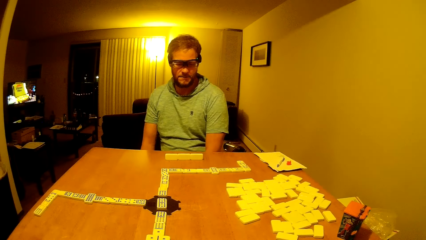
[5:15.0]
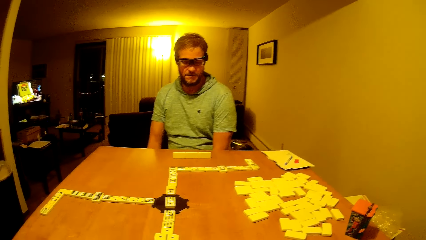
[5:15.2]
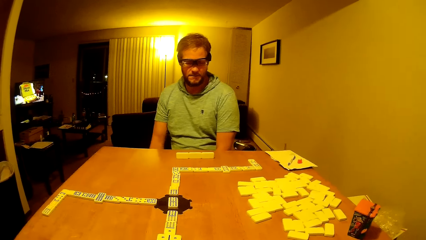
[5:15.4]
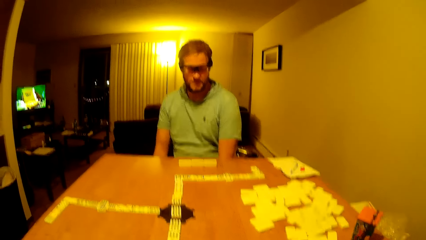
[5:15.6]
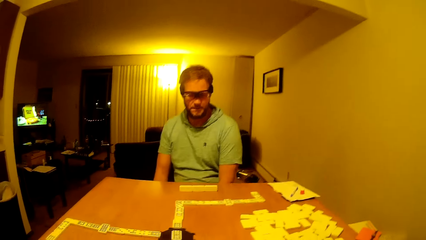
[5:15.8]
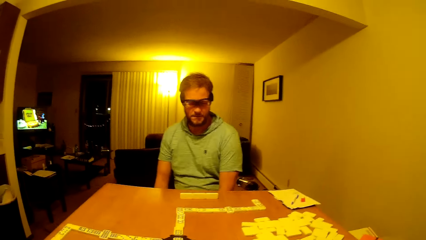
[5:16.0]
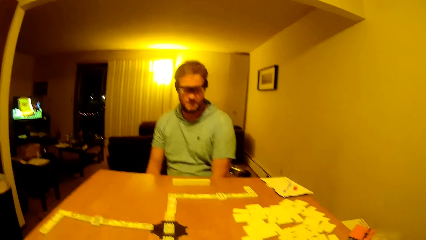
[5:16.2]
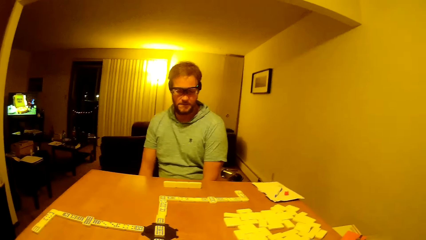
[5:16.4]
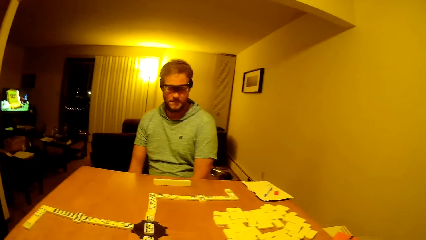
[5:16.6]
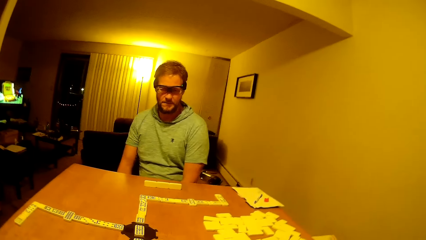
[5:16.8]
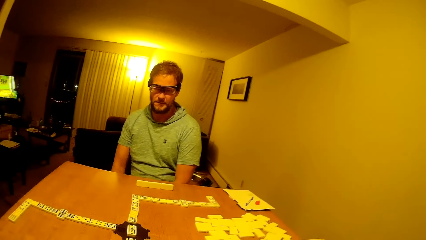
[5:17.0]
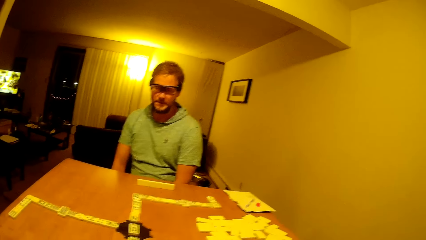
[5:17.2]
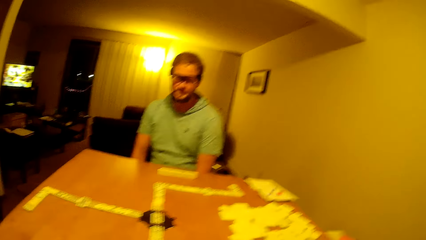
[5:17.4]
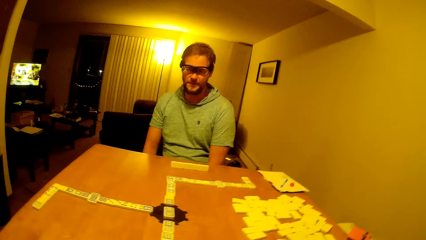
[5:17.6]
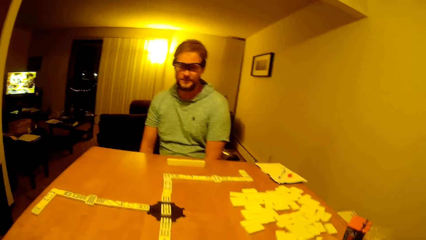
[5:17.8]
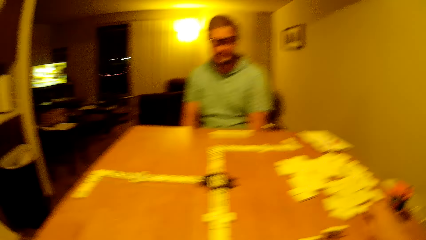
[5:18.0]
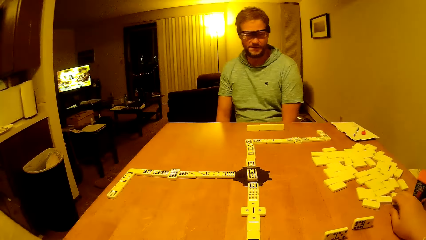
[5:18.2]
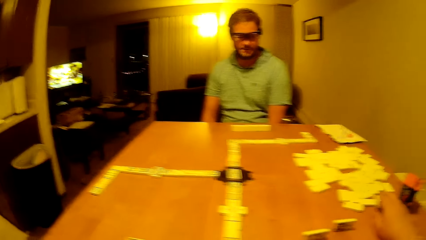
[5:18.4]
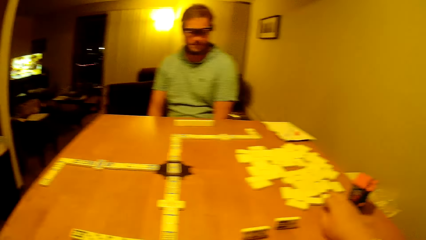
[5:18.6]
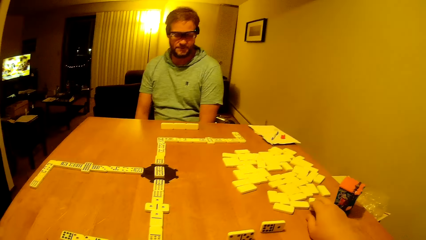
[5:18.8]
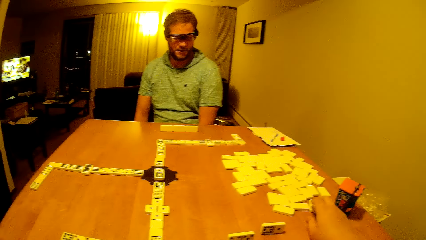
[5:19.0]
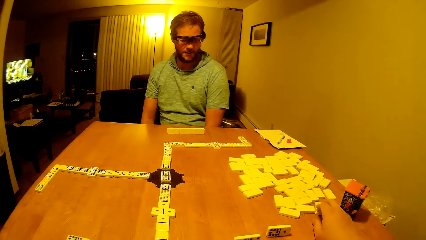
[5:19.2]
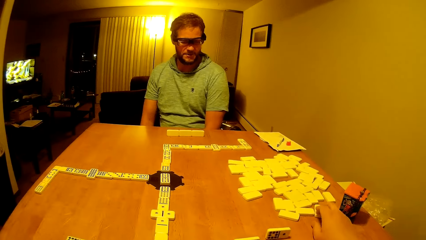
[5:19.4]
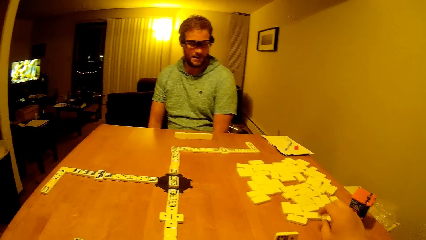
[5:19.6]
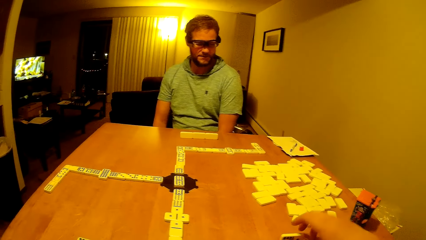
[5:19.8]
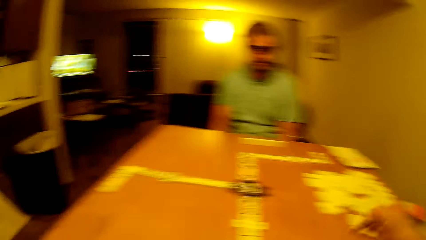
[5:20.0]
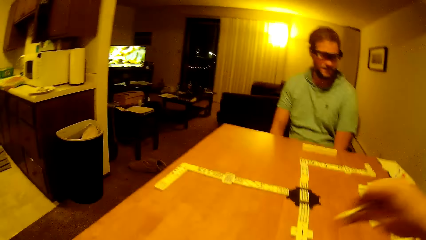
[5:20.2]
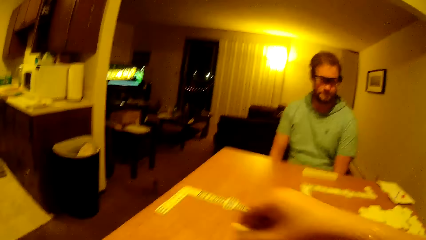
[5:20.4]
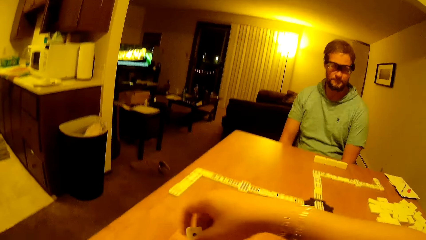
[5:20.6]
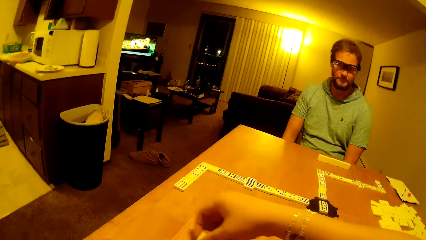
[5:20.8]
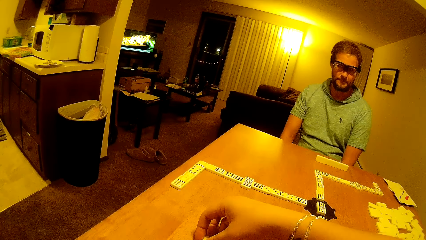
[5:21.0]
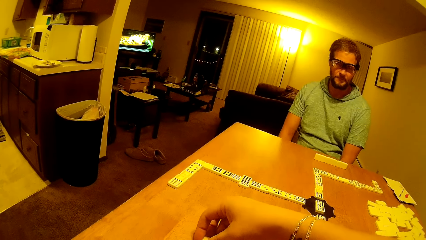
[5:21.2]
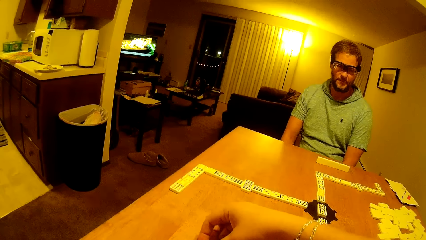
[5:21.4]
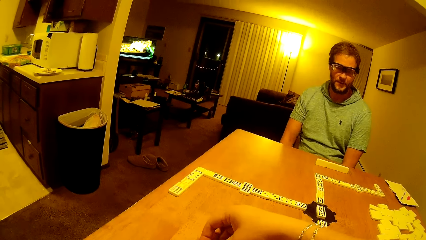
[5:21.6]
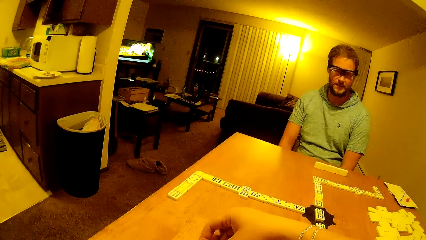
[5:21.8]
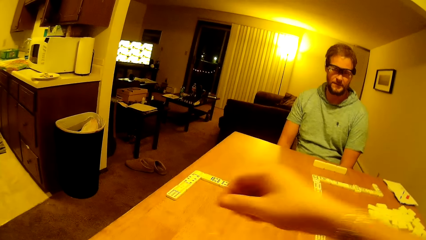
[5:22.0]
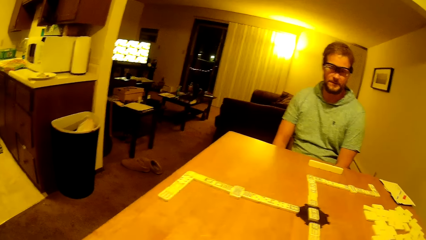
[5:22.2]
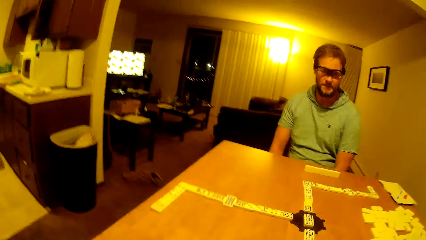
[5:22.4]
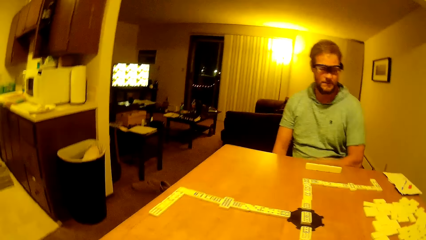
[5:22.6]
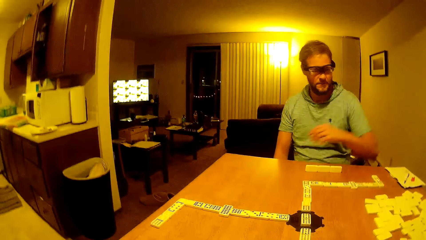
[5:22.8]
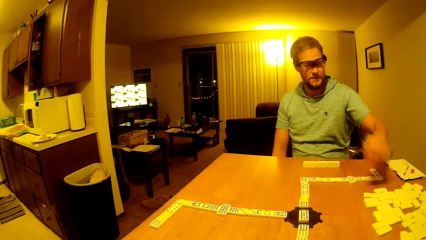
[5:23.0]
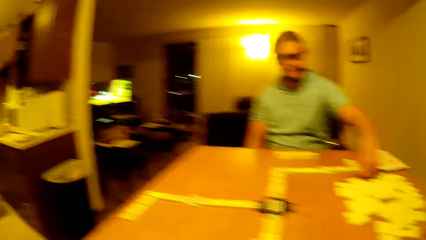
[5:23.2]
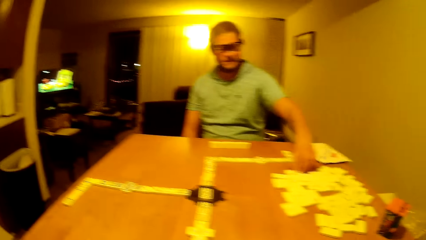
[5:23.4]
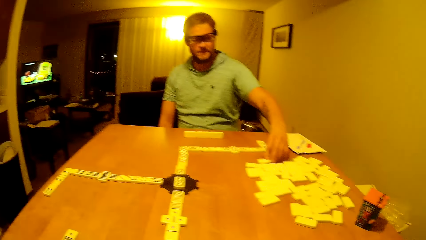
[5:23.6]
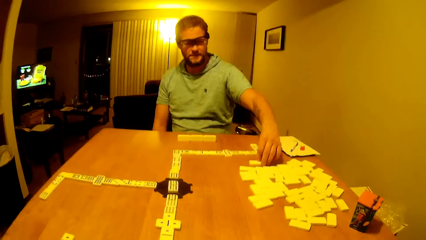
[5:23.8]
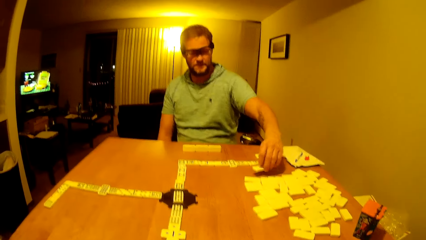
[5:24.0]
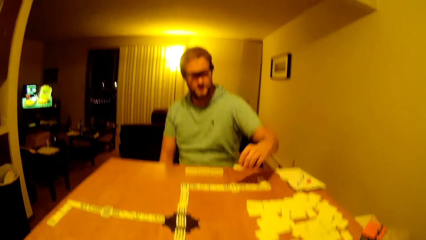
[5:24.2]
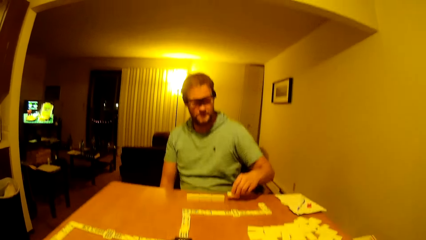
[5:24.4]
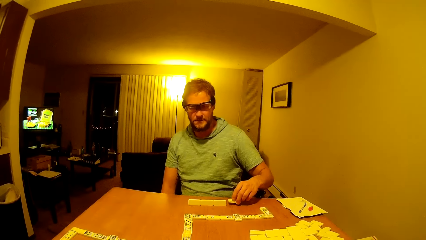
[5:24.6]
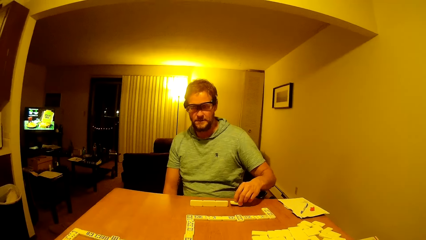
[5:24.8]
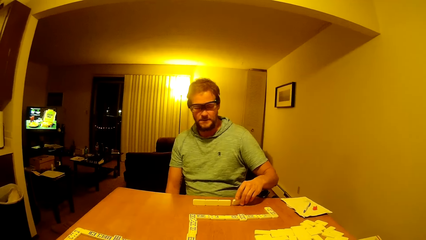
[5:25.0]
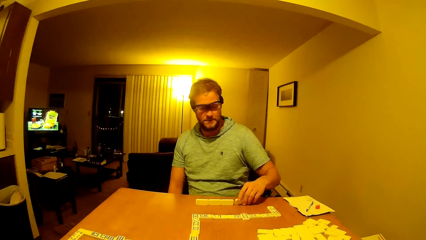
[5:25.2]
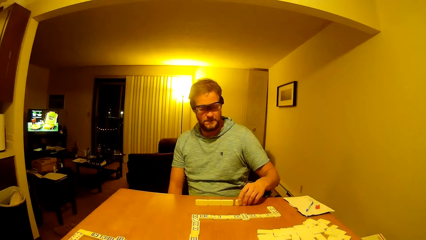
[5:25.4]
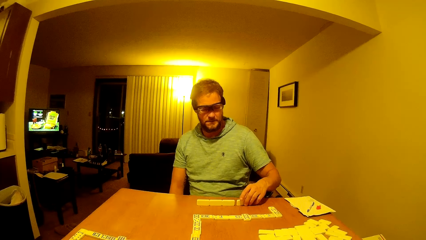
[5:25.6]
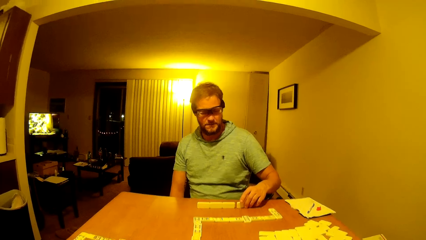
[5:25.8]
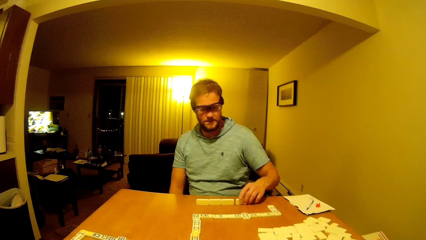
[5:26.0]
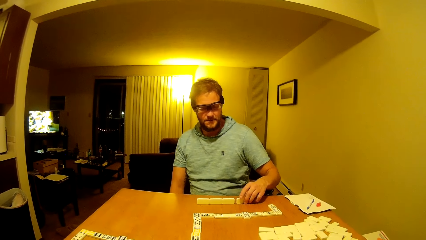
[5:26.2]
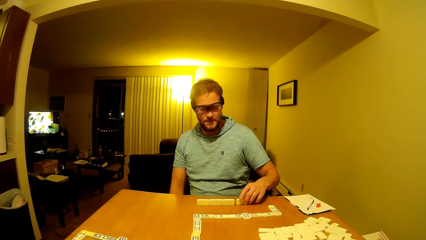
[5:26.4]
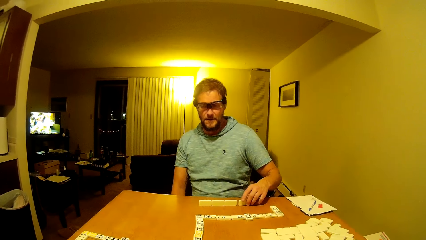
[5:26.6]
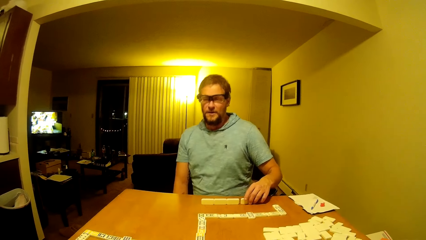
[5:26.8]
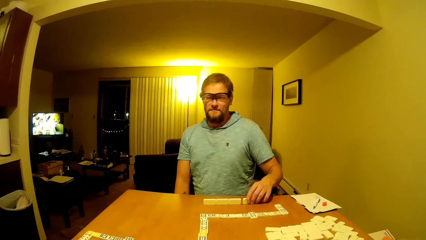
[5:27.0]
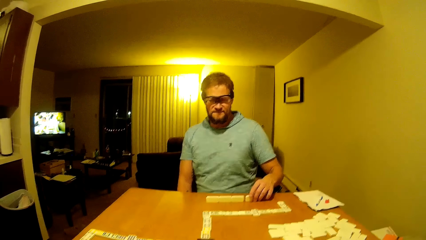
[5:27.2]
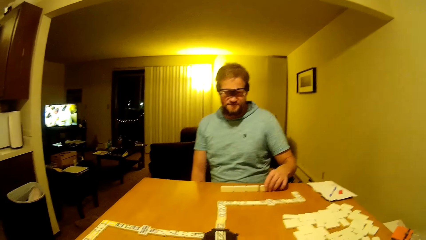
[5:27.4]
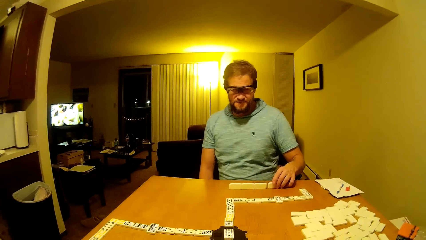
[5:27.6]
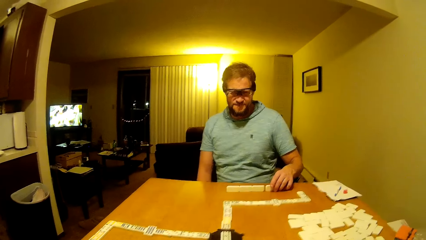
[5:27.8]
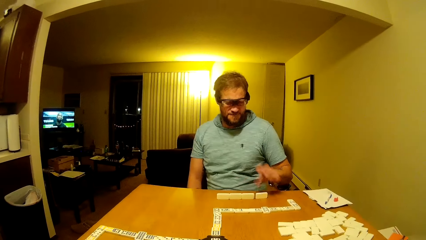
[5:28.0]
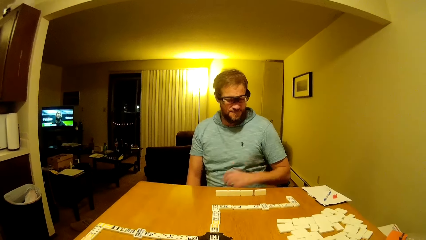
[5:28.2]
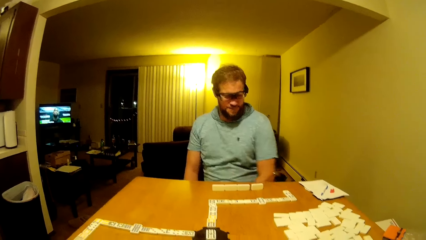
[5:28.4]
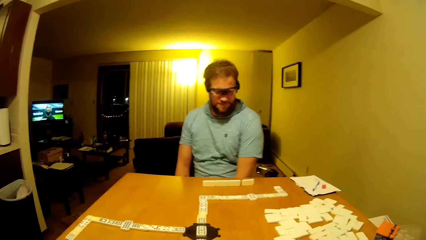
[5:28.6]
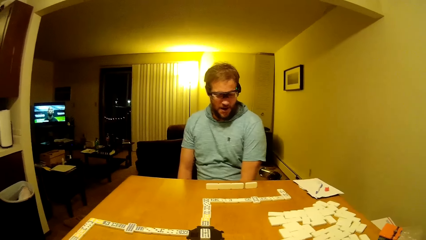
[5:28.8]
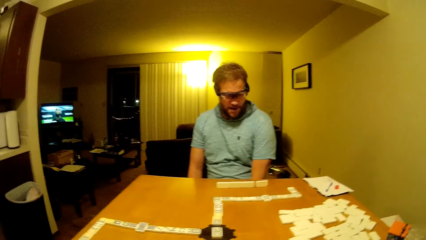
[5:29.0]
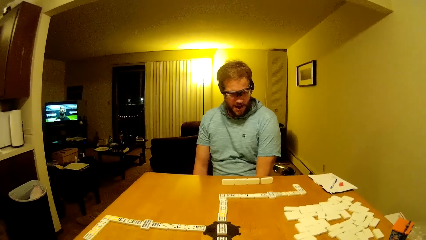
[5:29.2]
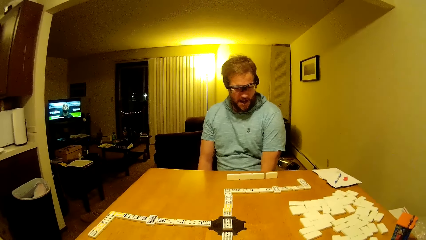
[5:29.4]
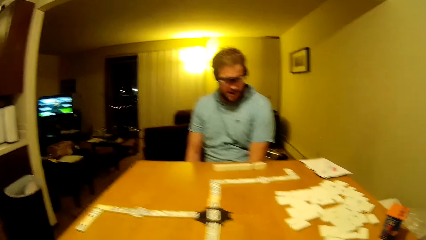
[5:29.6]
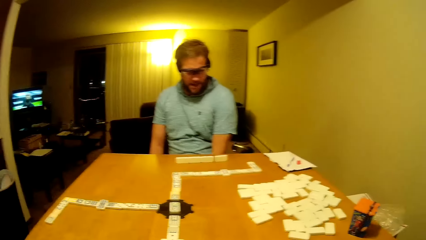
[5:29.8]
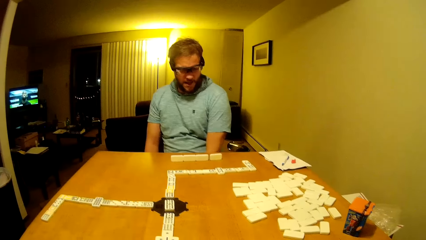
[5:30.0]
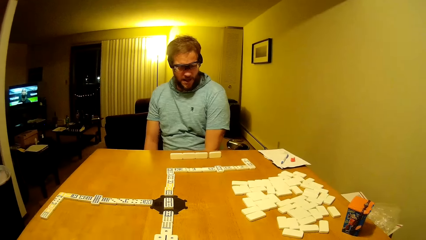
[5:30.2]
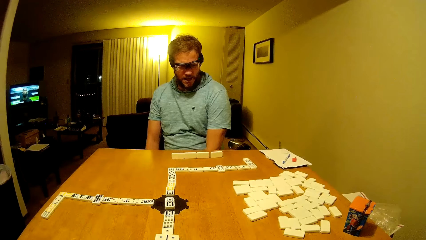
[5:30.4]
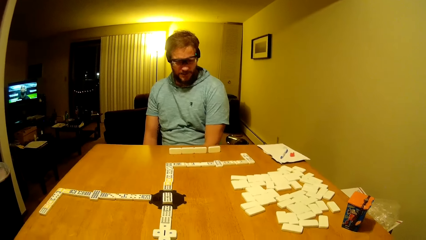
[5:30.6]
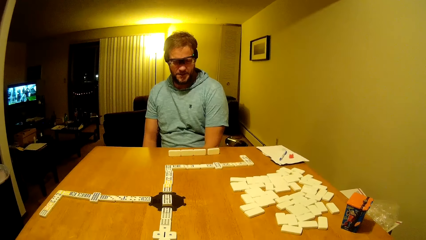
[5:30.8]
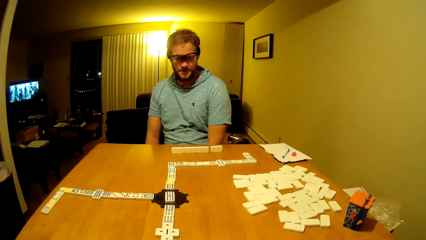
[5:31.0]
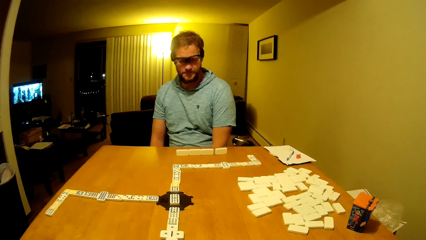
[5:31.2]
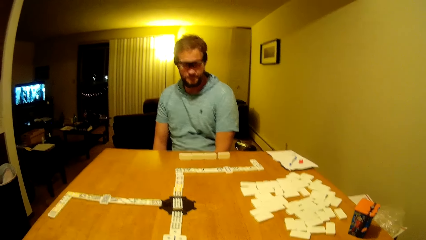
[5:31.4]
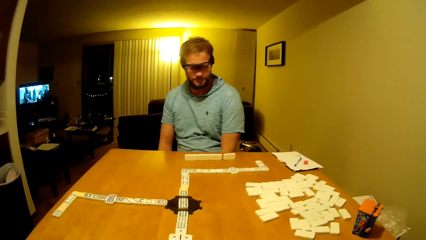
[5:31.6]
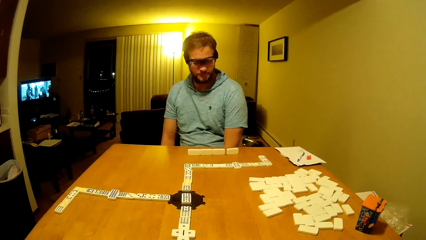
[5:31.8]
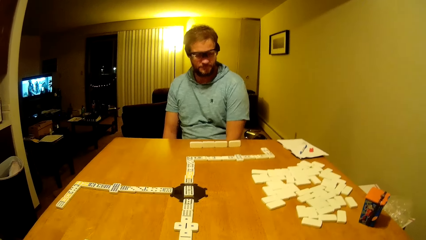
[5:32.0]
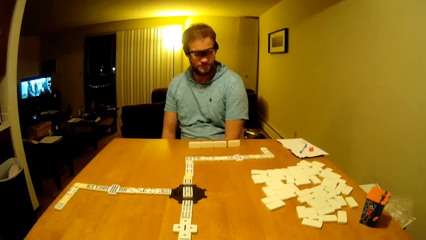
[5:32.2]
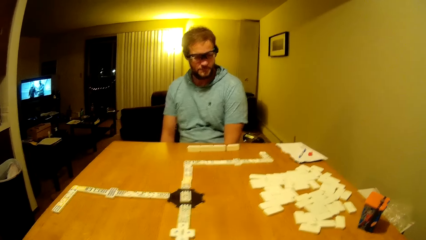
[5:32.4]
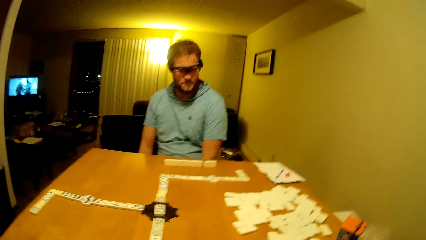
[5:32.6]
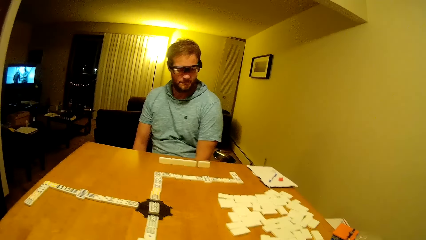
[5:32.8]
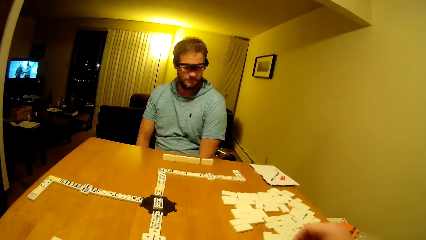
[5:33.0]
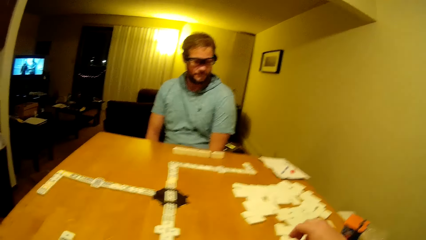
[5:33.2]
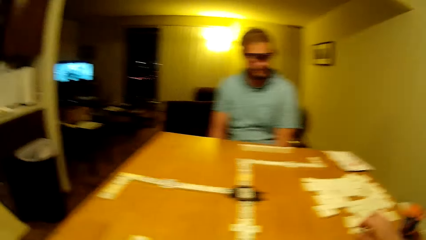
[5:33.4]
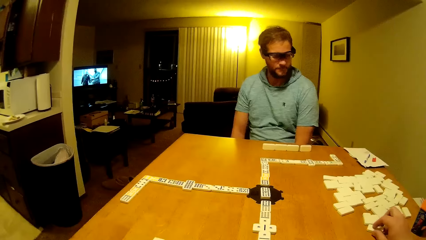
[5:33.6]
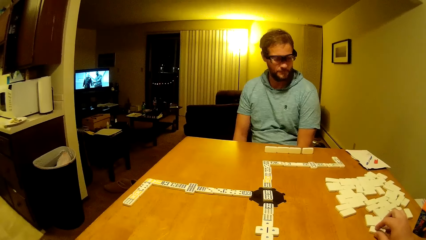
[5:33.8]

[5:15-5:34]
The camera wearer looks on the table. A man hums. The camera wearer picks up a dice. They place the pai gow tile on the table. They place the dice down. The man lifts hand up. The camera wearer lifts hand up. The man picks the pai gow tile. He places the pai gow tile on the table. He picks up the dice. He places the dice on the table. He puts hand down. He speaks.
